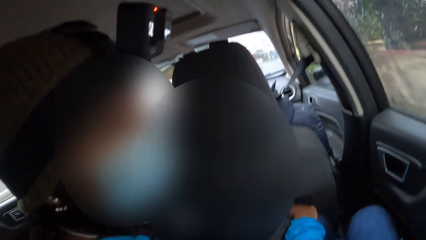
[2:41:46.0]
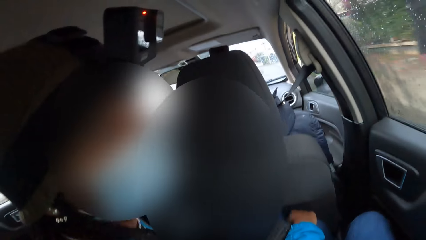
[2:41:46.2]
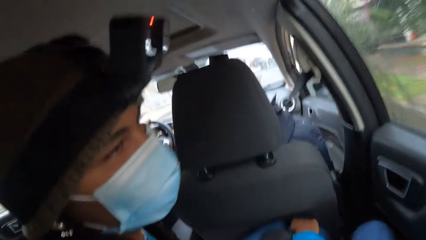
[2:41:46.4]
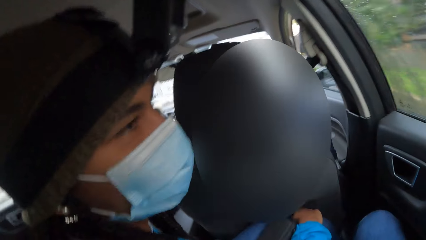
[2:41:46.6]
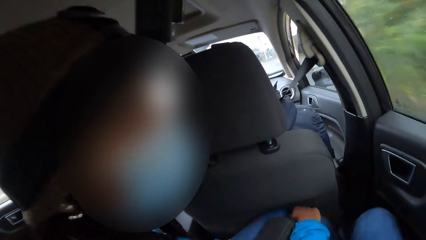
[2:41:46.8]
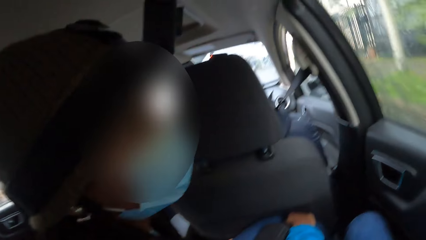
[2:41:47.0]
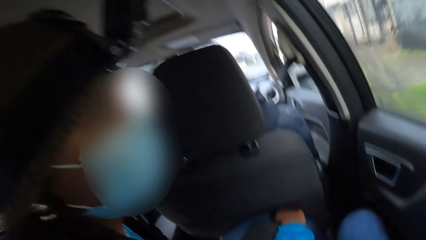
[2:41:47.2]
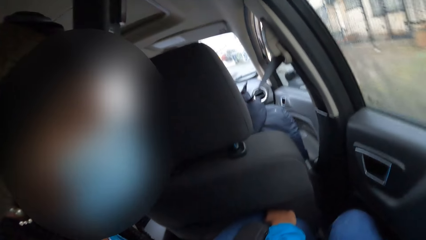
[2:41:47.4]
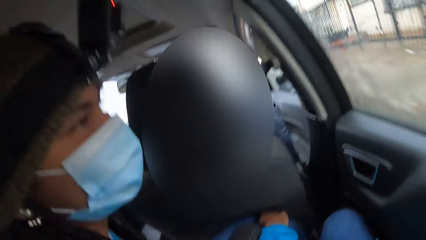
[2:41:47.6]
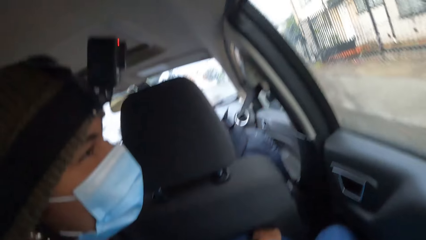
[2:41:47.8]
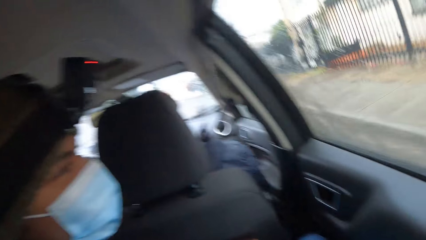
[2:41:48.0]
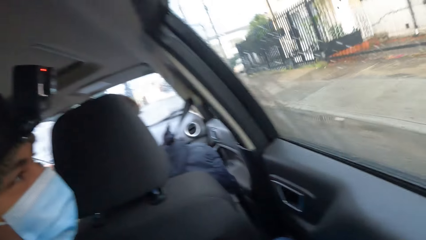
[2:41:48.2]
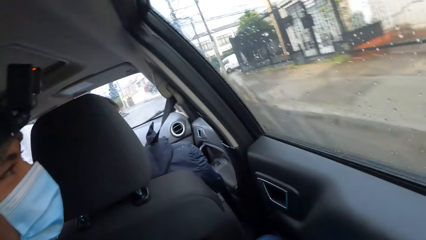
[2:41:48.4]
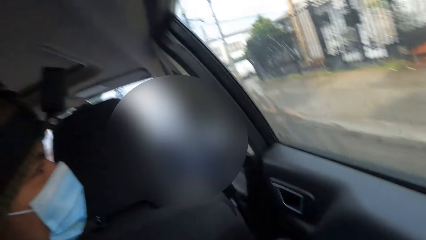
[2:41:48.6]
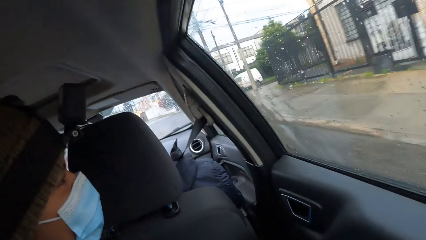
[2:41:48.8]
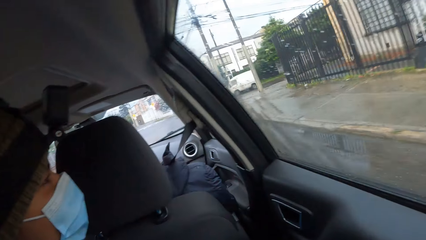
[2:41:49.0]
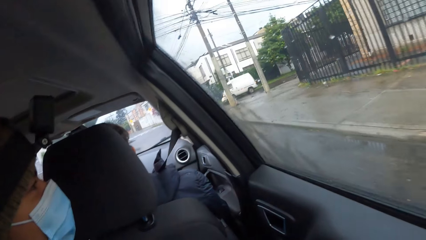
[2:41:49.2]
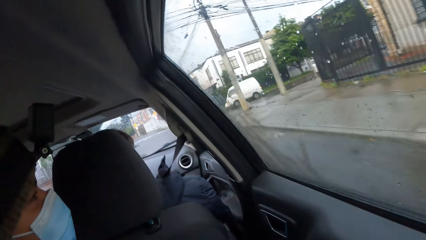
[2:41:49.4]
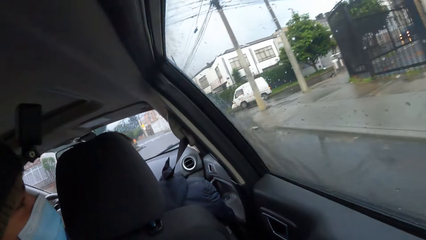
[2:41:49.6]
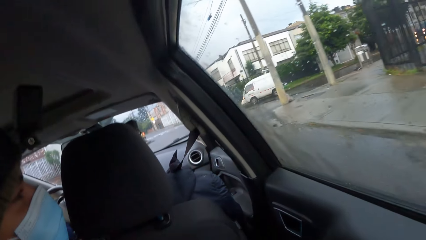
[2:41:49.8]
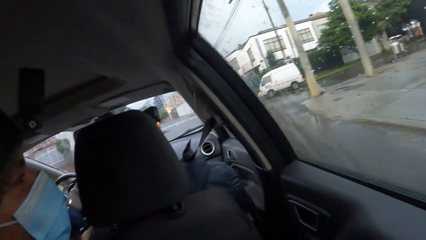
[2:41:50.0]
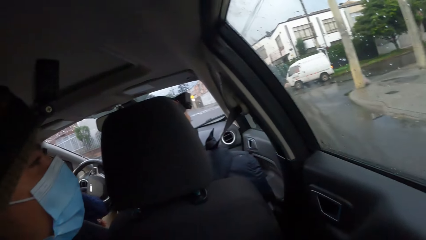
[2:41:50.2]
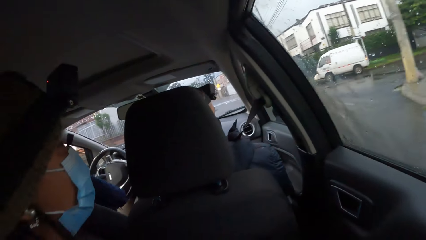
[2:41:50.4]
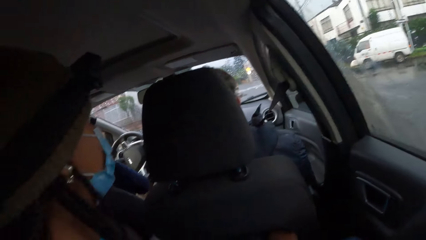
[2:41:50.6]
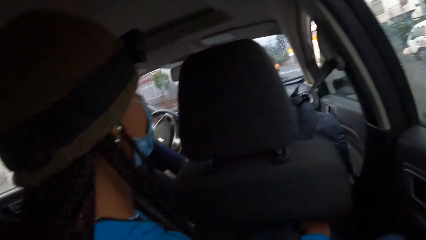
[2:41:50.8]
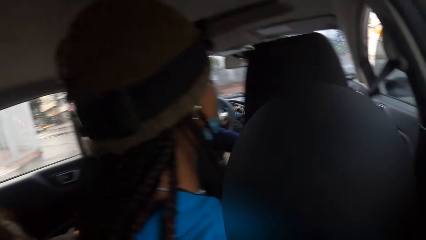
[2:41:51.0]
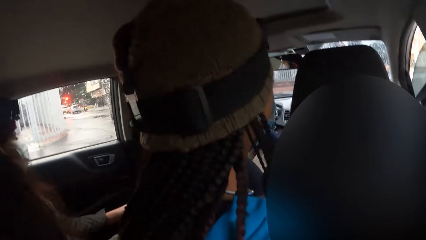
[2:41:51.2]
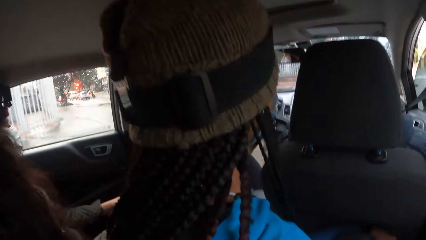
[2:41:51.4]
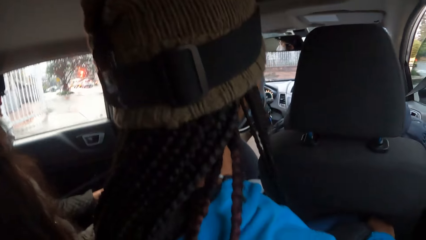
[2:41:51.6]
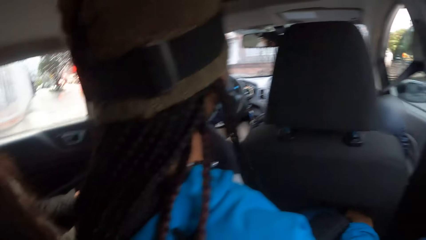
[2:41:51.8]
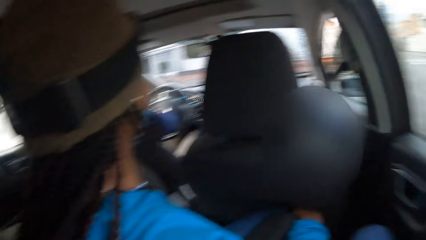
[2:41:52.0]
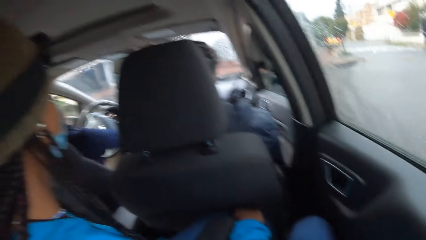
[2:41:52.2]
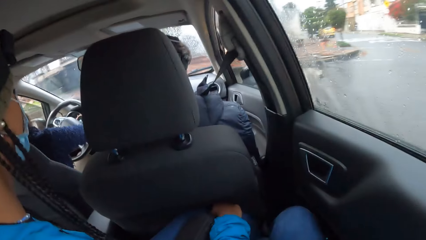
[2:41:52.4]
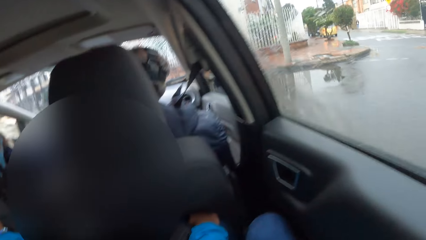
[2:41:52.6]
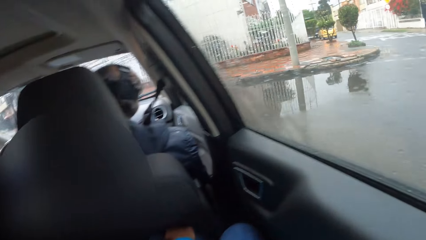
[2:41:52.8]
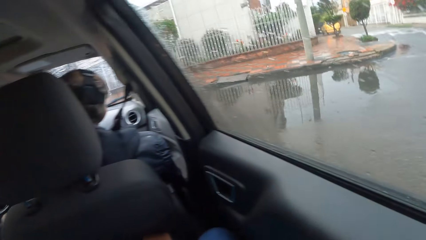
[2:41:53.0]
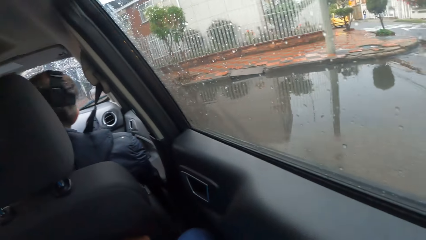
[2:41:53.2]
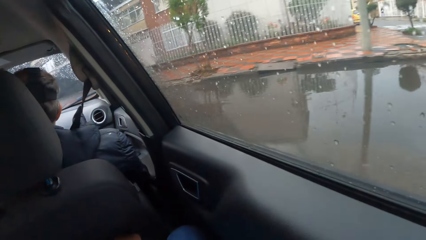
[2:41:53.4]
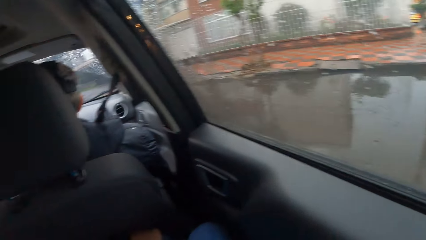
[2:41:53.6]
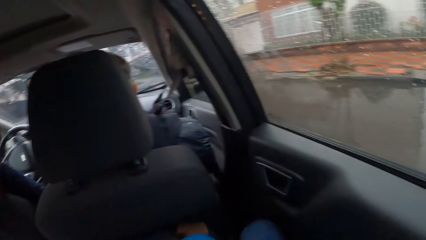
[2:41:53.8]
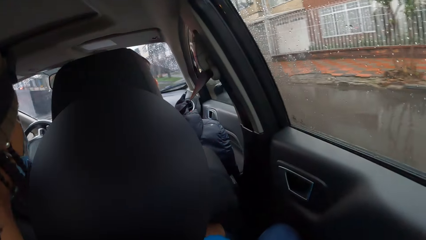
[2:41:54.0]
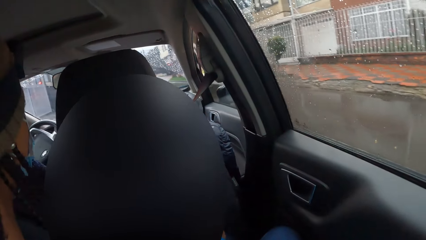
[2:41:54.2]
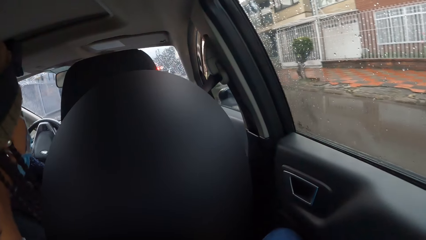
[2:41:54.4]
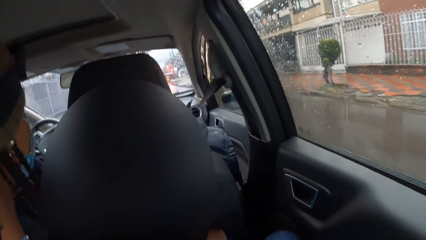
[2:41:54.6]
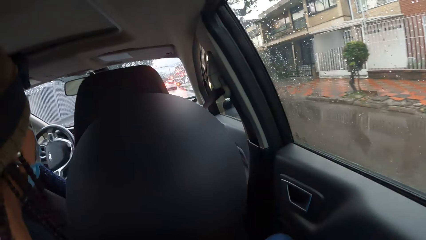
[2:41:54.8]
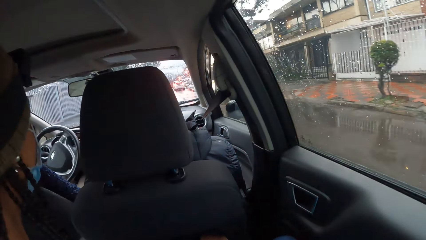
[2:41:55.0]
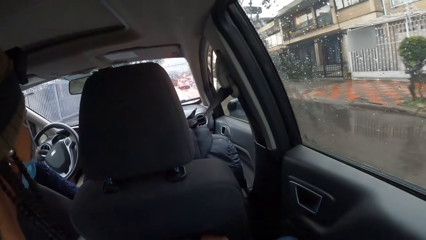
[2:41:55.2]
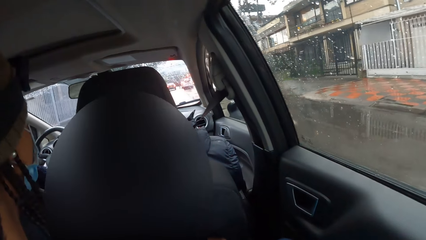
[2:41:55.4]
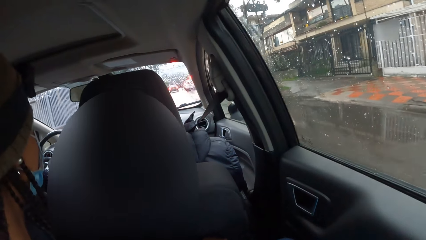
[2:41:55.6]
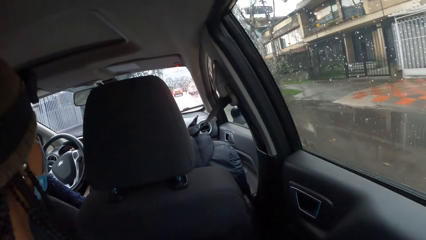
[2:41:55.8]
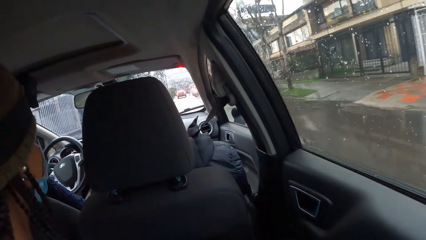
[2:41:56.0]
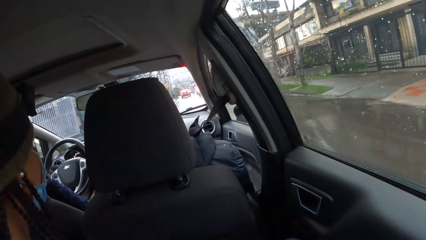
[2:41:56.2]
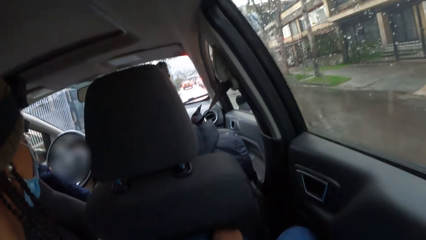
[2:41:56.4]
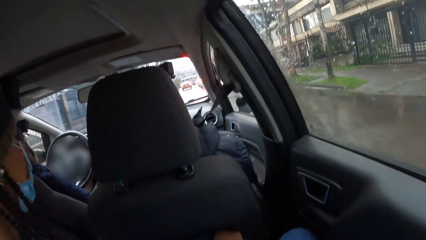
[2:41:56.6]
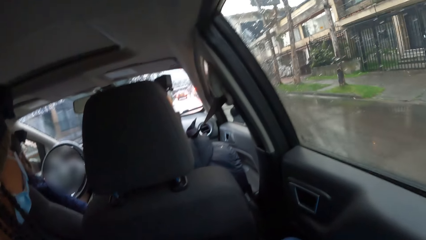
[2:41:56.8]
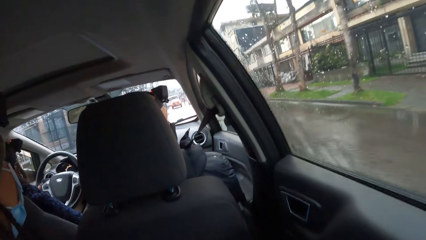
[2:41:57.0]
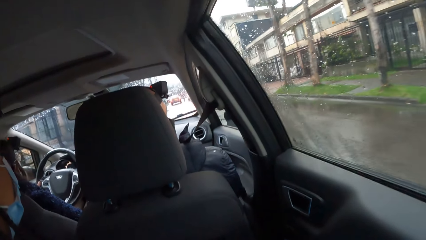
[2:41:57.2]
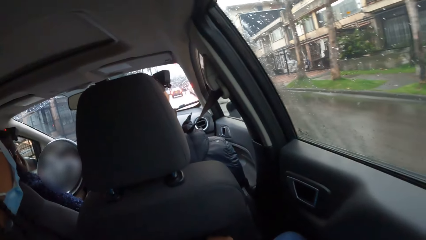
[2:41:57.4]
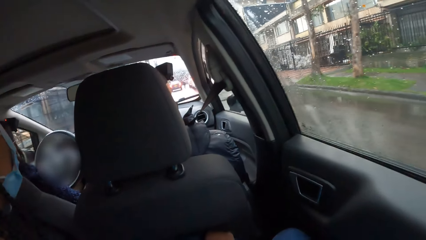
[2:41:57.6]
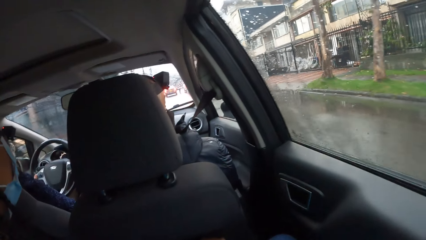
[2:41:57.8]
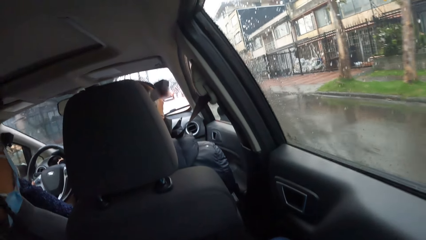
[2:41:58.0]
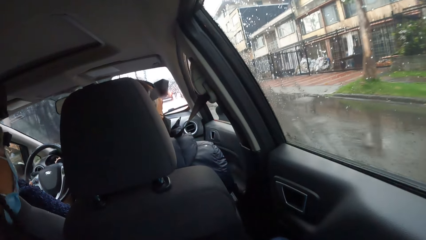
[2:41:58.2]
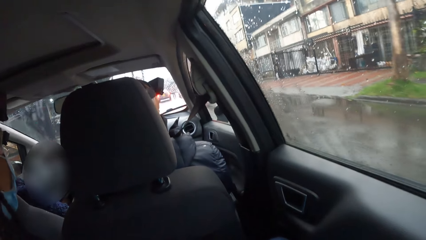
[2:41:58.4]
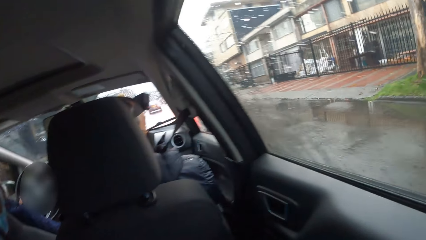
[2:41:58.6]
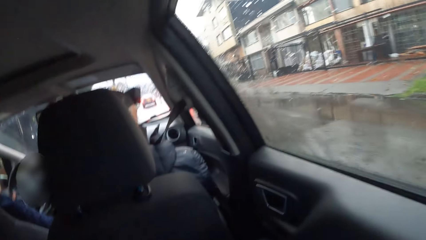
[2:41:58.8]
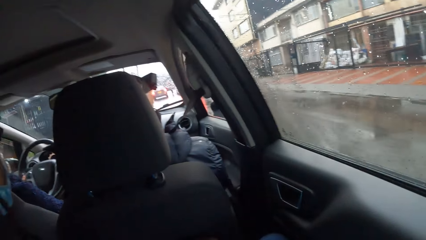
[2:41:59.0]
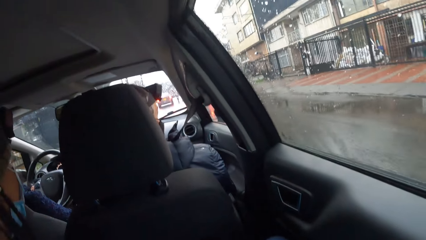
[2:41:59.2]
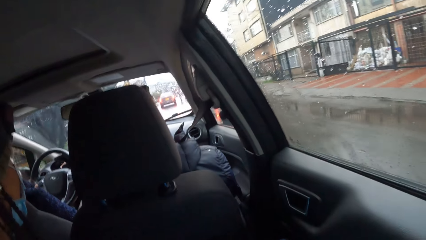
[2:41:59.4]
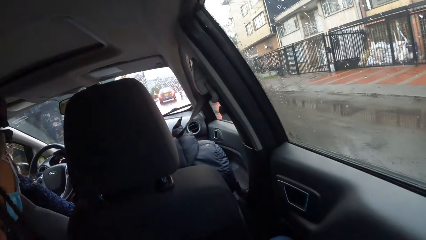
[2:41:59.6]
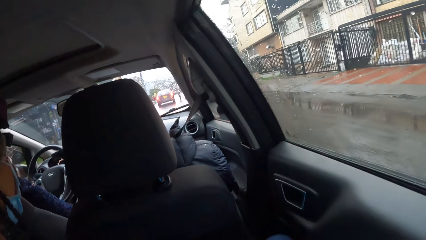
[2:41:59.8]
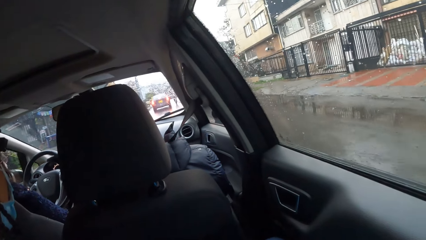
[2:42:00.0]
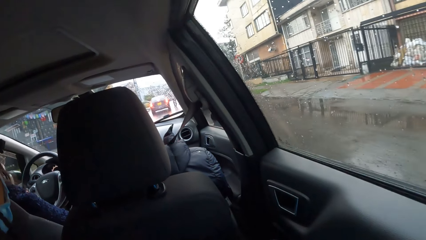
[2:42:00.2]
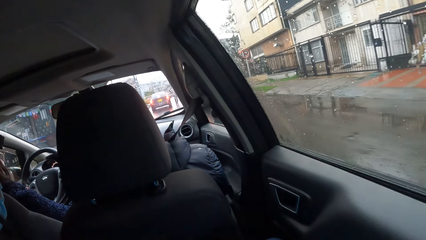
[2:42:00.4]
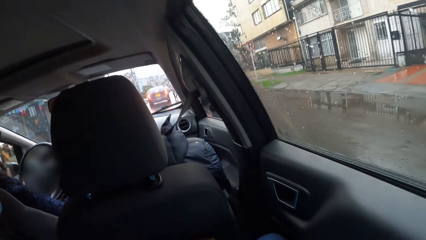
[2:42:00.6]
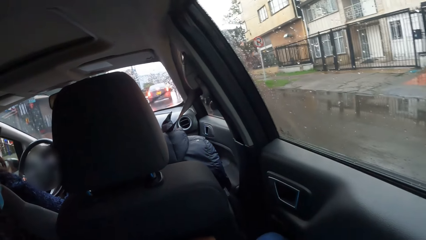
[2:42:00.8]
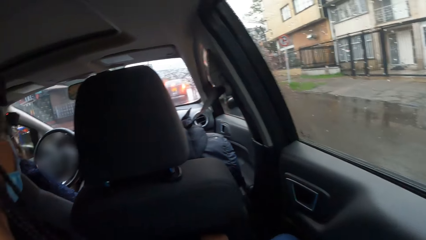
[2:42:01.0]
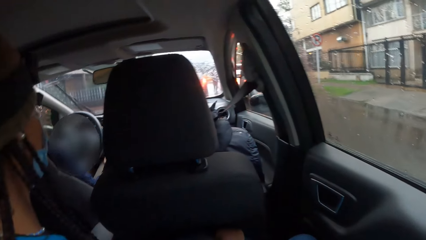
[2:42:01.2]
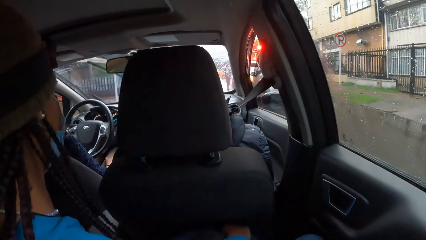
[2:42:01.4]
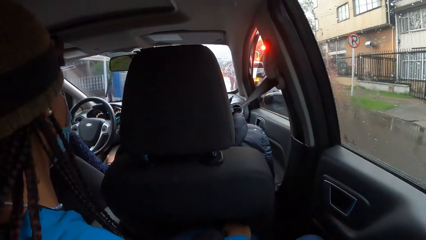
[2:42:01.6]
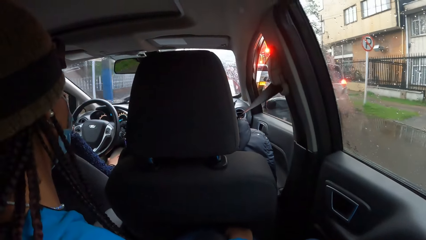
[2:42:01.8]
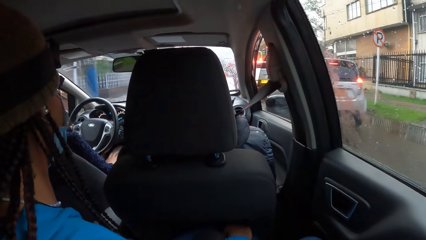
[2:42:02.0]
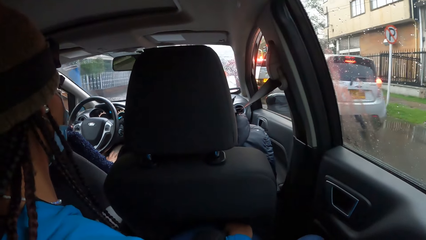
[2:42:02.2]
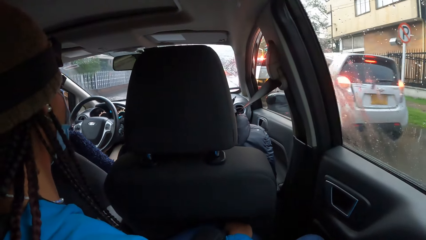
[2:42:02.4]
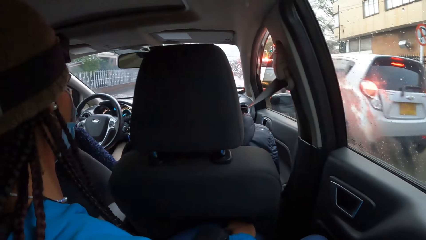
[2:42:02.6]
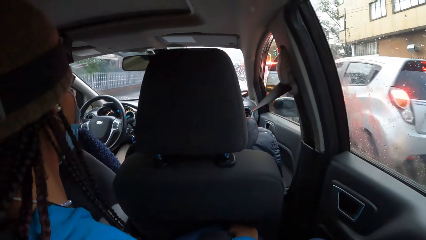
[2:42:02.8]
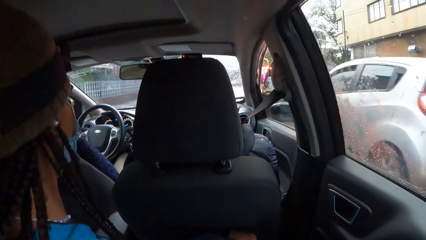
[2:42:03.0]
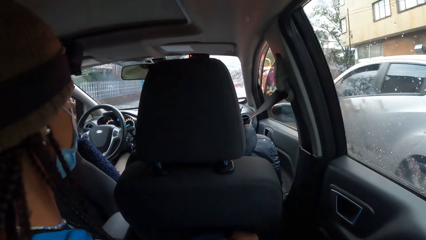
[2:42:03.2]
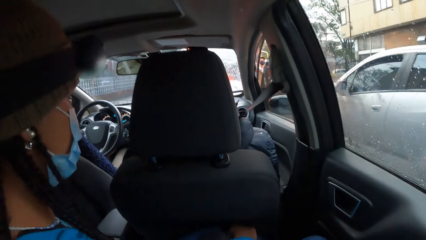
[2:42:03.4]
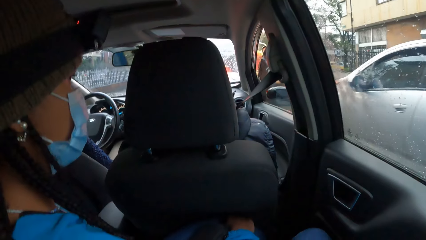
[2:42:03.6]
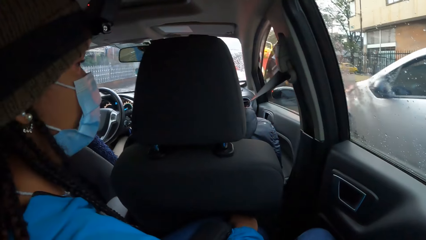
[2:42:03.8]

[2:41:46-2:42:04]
A man looks around the road. Another man drives the car. The camera wearer looks around the road. They look around the road again. A third man looks around the road. The second man drives the car. The camera wearer looks around the road.
